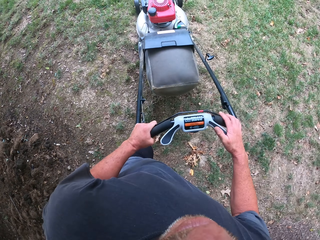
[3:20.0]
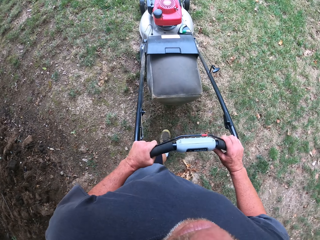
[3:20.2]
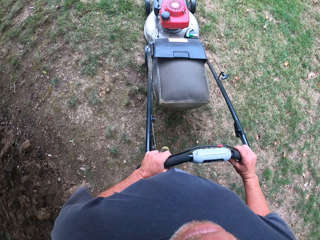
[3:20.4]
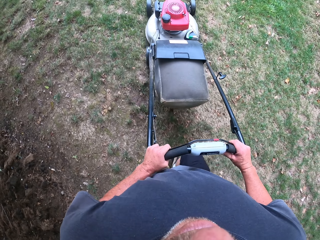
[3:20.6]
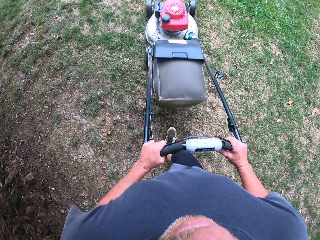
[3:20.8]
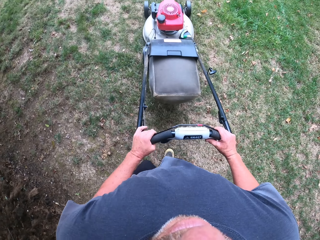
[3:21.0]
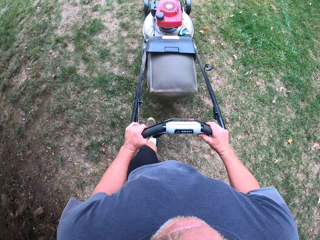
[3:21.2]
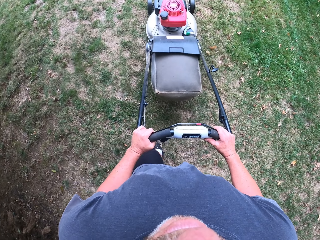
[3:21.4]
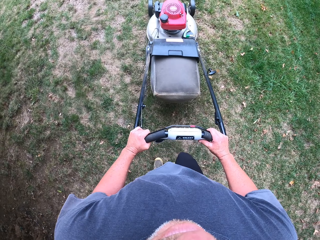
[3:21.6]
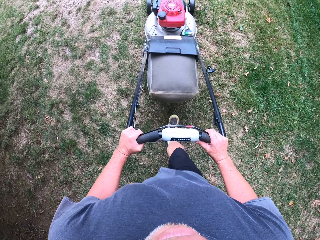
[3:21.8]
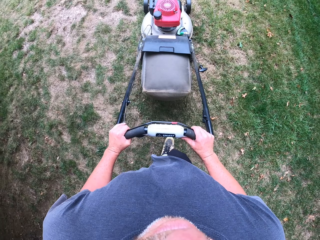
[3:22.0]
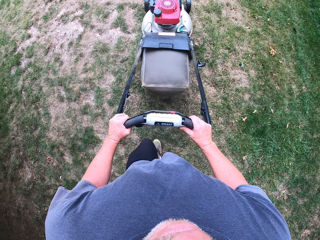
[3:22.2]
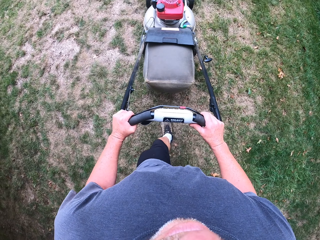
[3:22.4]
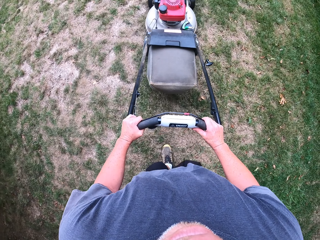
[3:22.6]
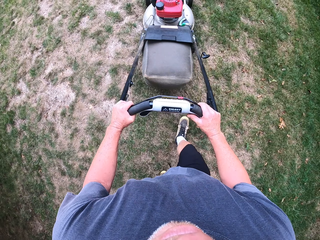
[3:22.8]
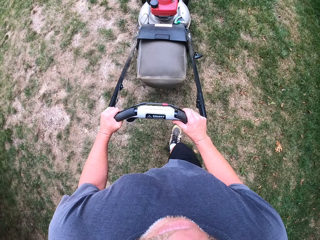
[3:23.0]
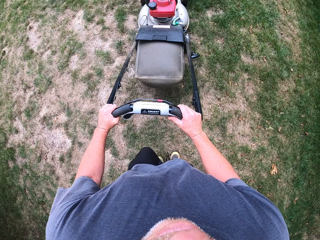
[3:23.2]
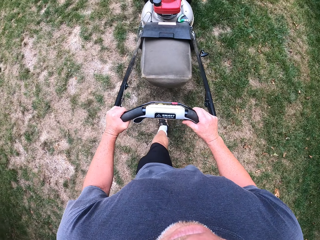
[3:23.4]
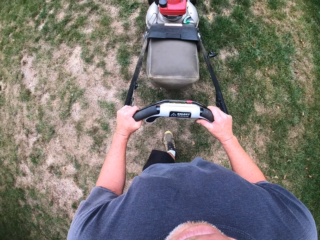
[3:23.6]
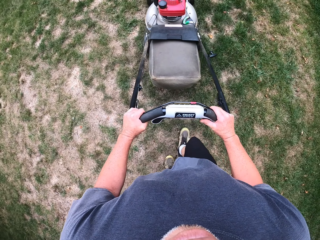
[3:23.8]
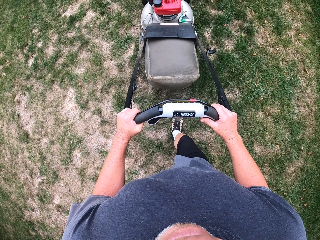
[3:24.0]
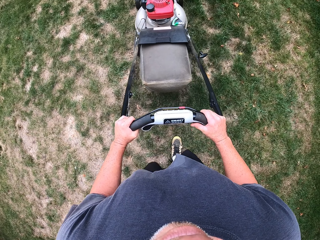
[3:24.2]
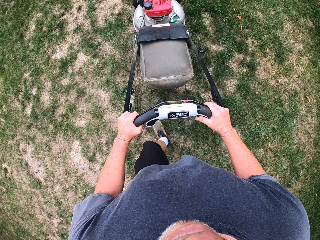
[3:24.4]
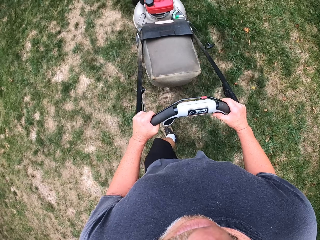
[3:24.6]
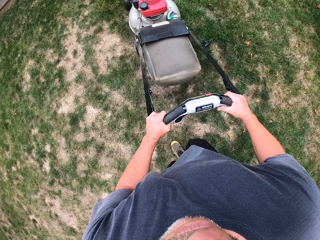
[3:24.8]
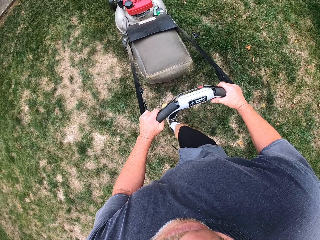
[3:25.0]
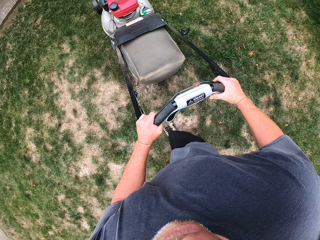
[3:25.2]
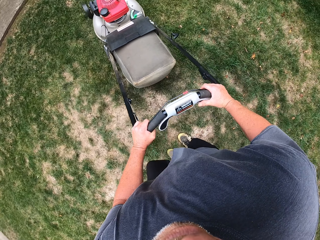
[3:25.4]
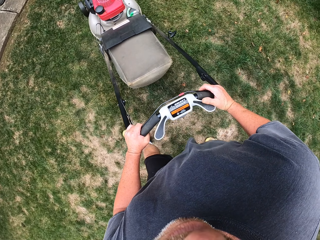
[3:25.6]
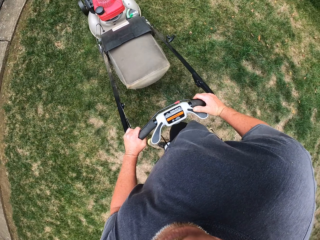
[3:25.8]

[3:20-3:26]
The camera wearer puts a hand on the lawn mower. They cut grass with the lawn mower.

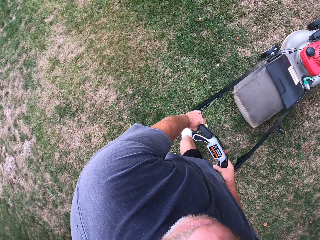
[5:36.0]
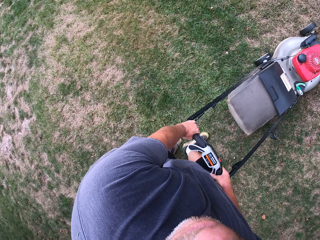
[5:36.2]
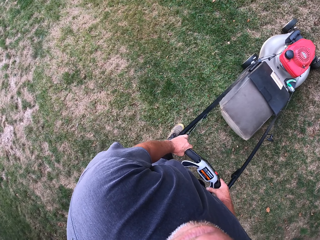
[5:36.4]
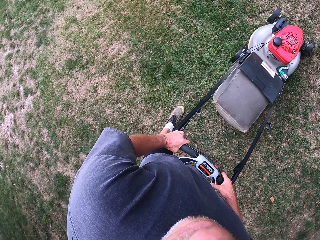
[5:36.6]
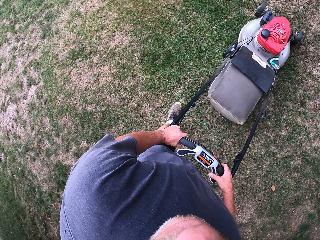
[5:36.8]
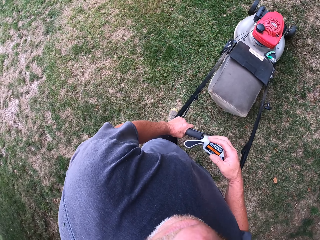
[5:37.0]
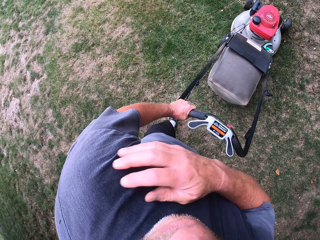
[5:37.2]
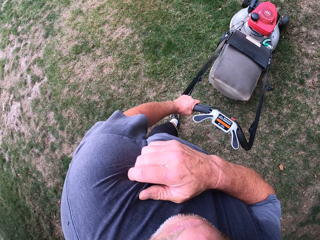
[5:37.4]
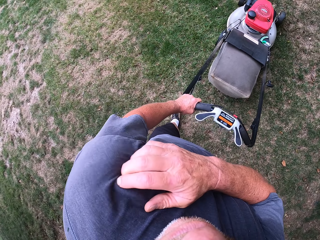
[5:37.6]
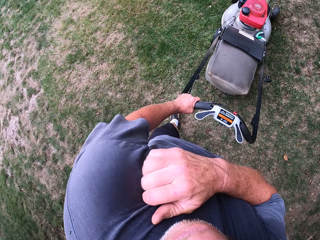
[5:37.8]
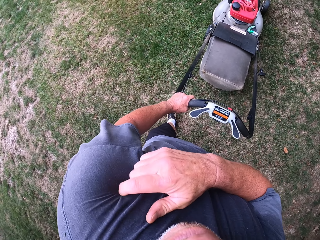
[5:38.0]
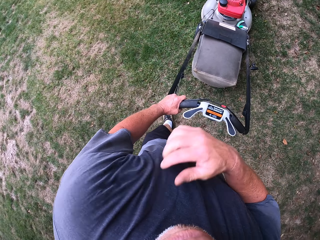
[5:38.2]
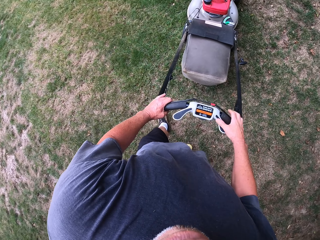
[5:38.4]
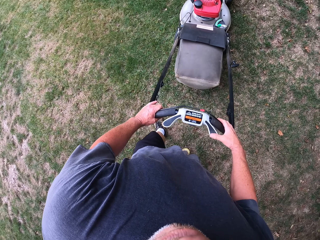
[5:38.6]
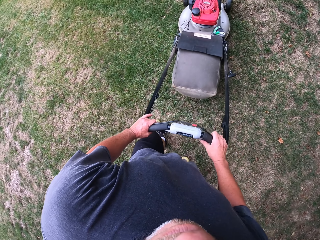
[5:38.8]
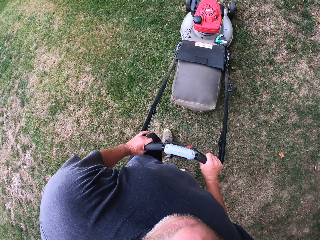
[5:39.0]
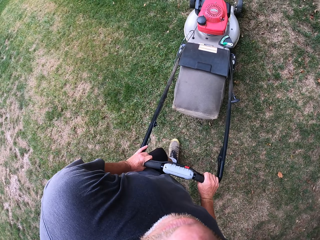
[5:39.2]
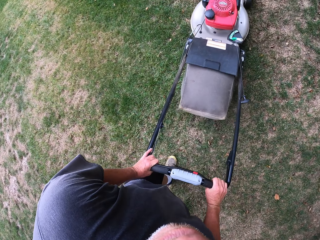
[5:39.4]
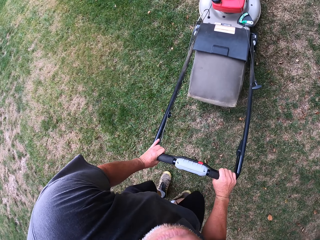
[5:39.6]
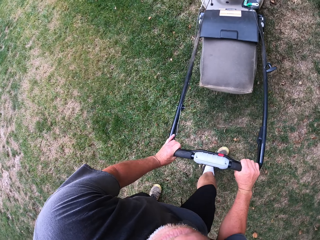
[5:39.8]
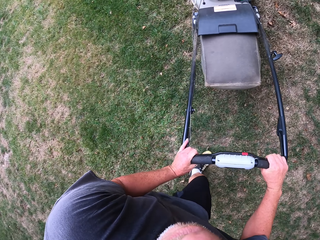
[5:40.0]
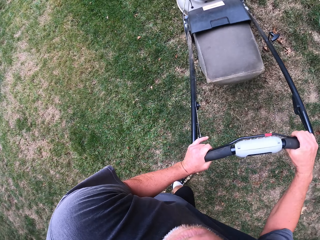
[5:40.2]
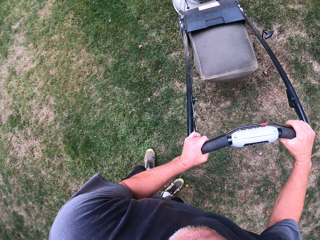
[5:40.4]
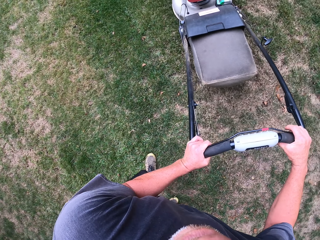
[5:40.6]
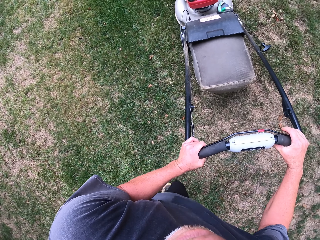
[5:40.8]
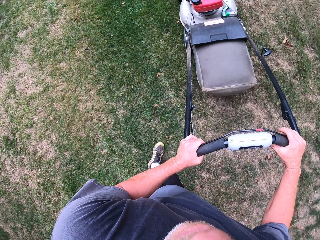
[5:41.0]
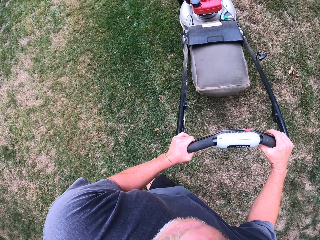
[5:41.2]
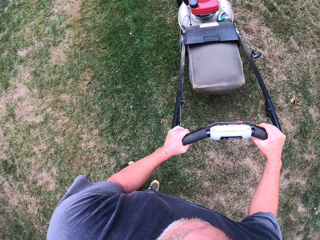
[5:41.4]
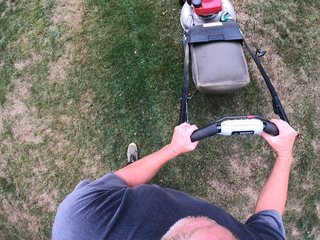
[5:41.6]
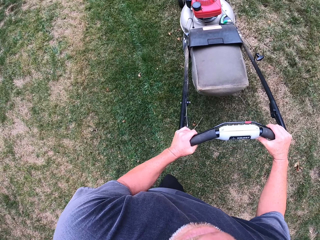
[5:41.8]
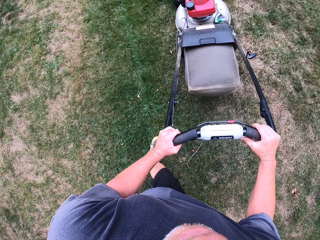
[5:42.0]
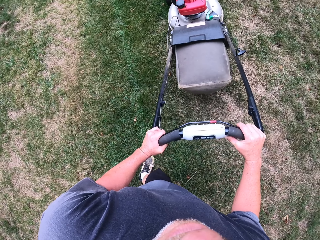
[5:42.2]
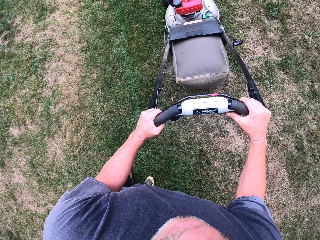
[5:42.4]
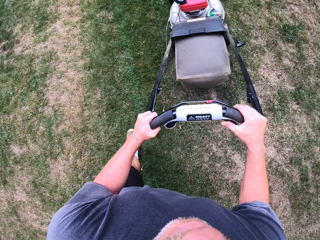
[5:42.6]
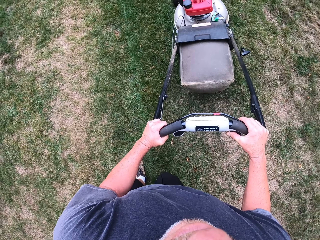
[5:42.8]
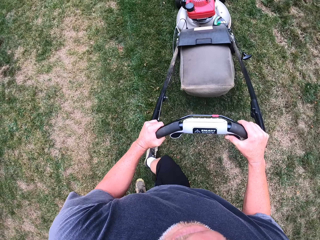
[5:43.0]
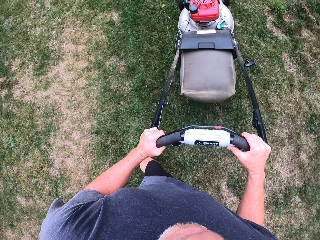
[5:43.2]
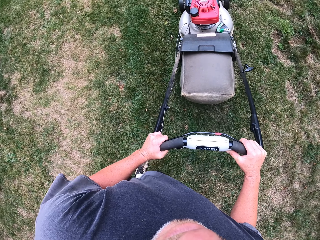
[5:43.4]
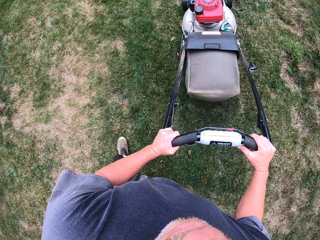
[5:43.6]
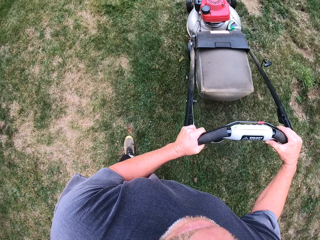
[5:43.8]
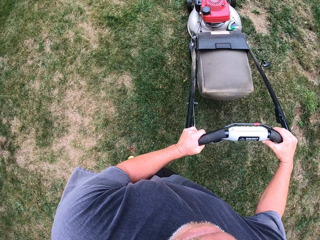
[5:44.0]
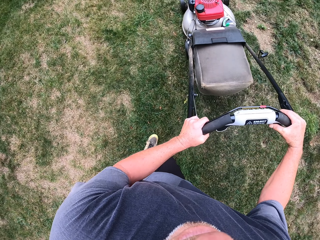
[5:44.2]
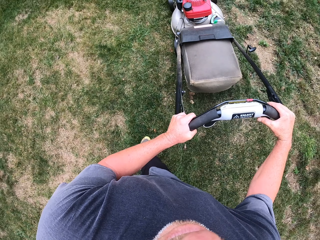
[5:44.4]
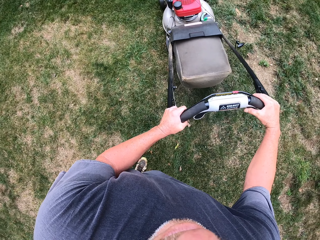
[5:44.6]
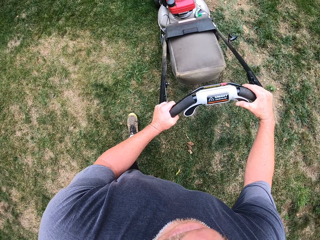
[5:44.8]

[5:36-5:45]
The camera wearer scratches the shoulder. They put a hand on the lawn mower. They cut the grass with the lawn mower.

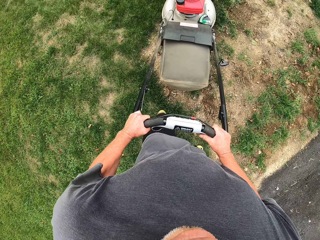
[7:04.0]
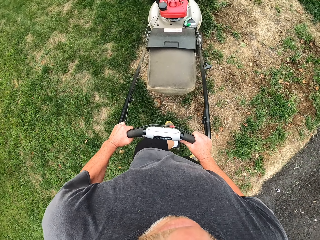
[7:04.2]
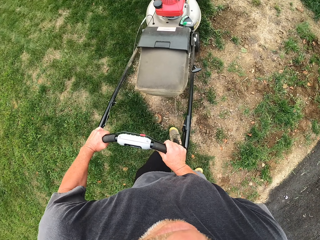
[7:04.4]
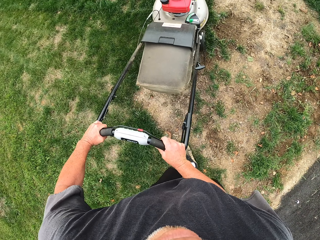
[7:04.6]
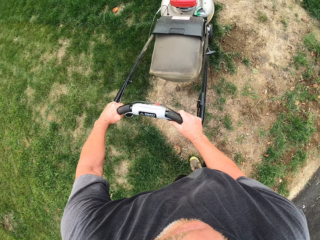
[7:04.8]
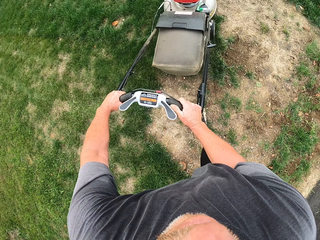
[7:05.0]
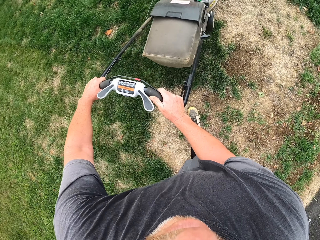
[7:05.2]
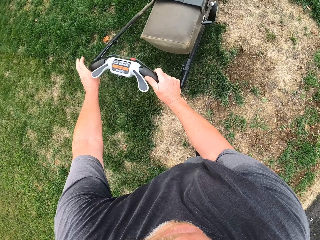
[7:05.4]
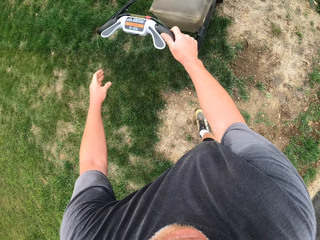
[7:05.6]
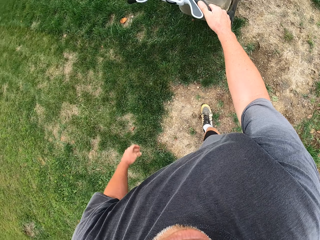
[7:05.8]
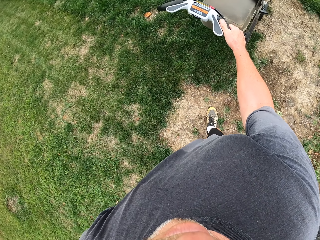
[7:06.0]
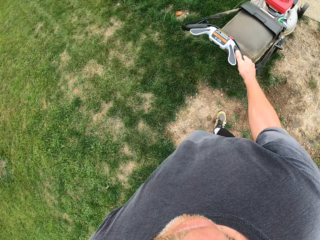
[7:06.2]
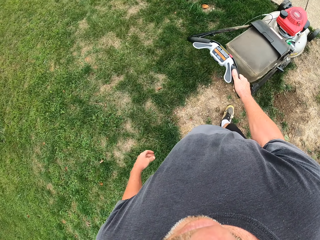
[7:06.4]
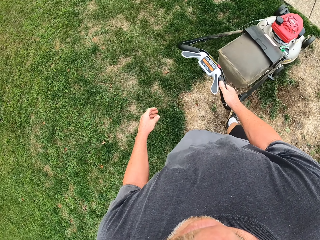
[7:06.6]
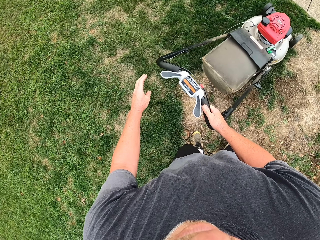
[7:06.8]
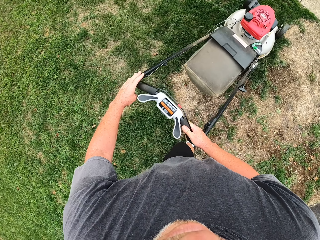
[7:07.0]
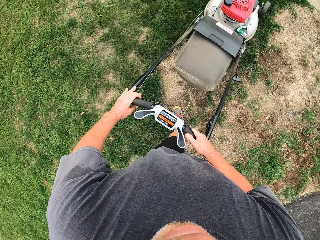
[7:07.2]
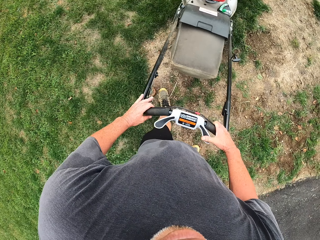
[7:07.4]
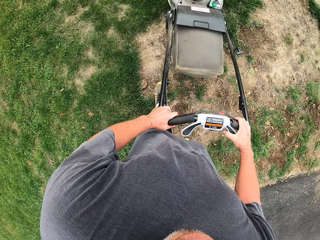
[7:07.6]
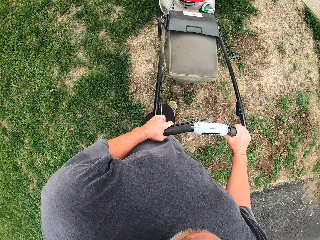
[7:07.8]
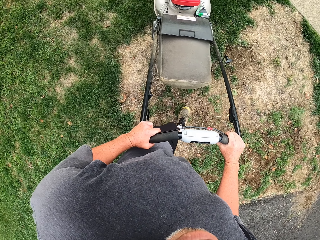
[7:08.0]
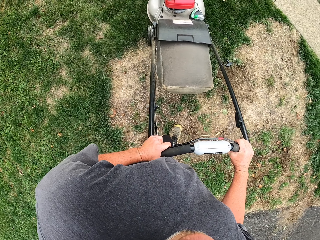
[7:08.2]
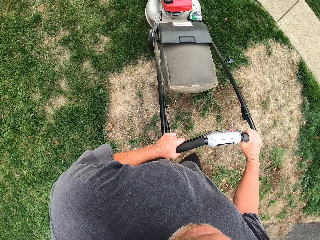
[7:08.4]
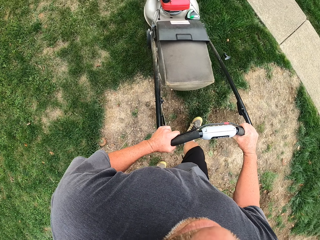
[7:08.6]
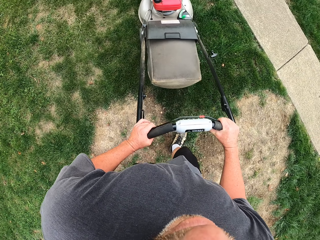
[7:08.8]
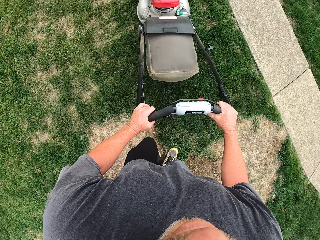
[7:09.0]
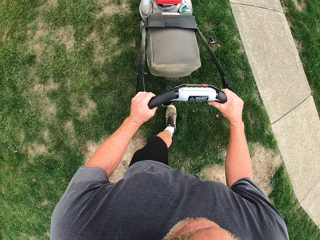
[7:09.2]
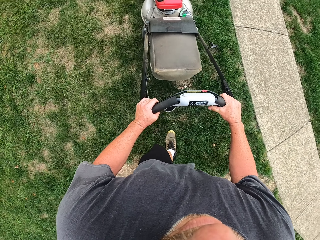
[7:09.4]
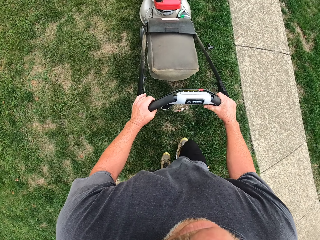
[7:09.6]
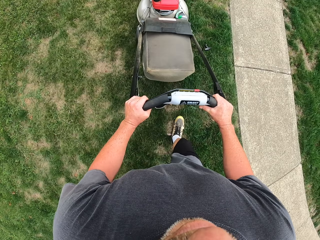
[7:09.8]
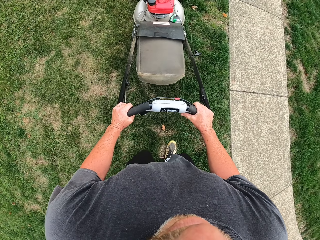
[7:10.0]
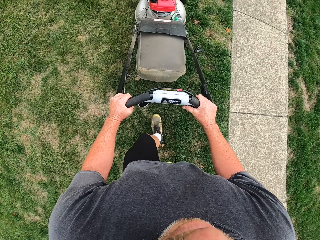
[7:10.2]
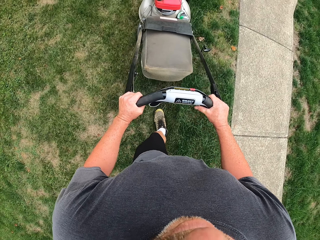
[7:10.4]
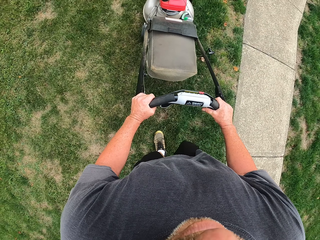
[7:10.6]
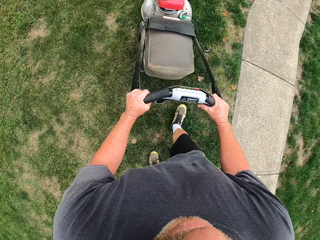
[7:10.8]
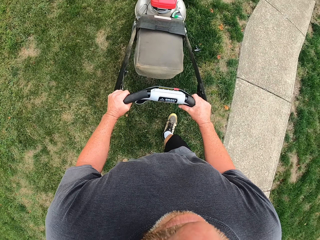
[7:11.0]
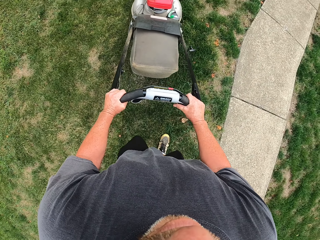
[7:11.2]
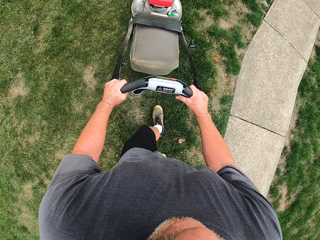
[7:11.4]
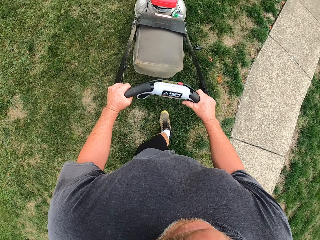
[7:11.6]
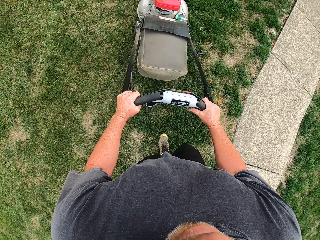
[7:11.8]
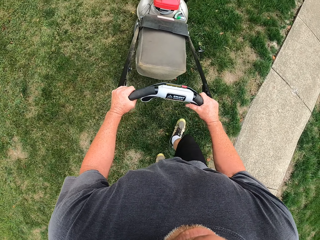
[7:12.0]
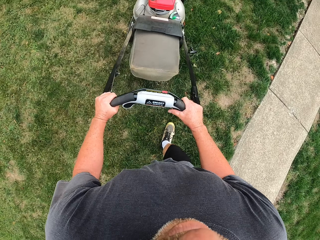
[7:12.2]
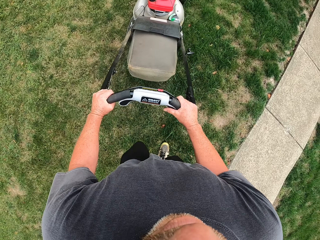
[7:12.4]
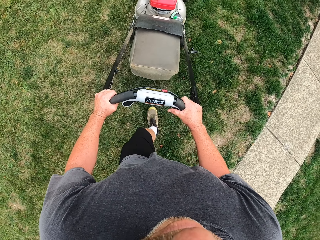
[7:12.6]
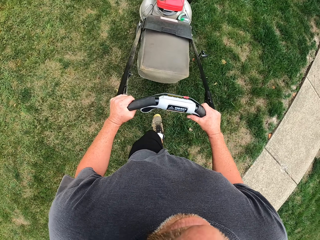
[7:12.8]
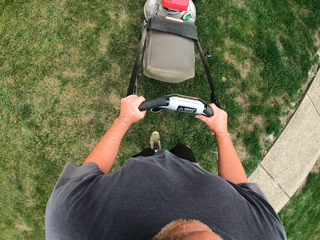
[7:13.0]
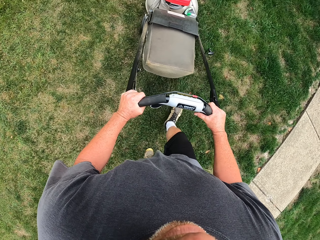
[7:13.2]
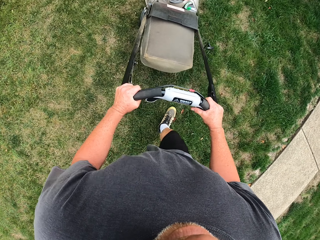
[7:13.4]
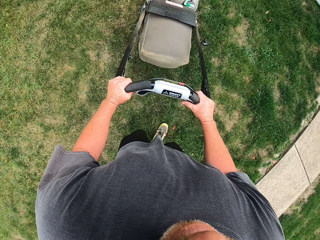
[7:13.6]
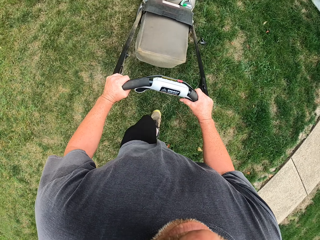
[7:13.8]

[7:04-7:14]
The camera wearer removes a hand from the lawn mower. They cut grass with the lawn mower. They put a hand on the lawn mower. They cut grass with the lawn mower.
